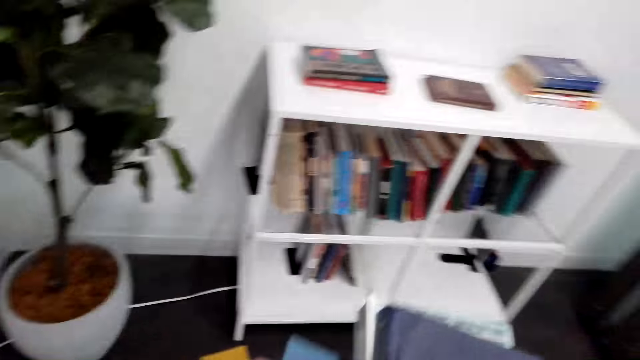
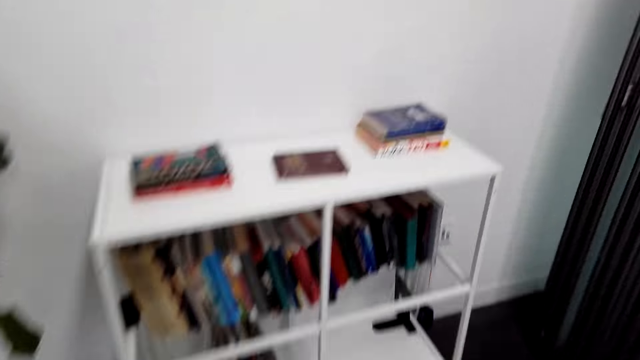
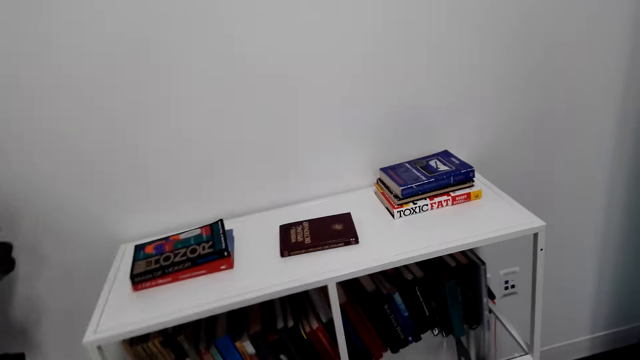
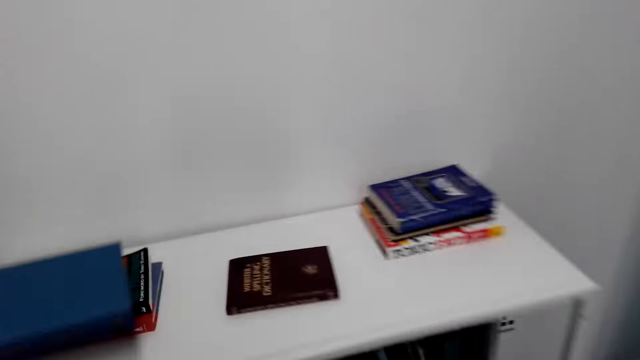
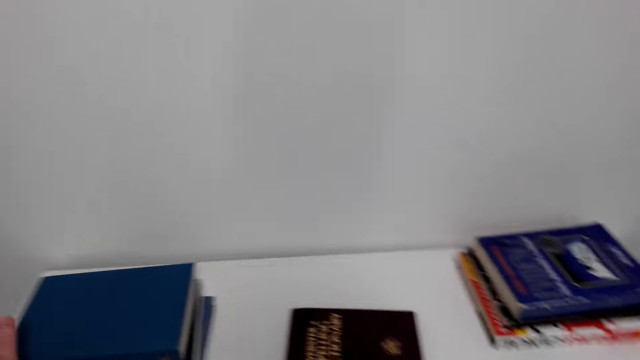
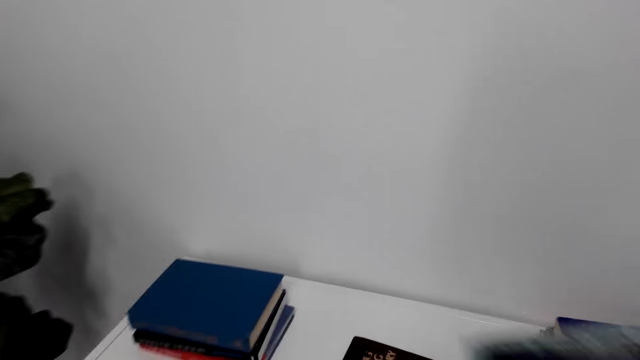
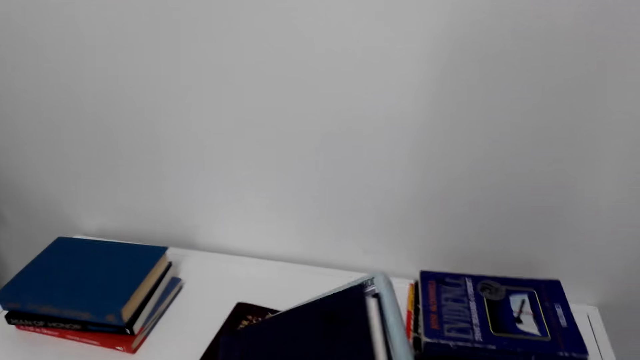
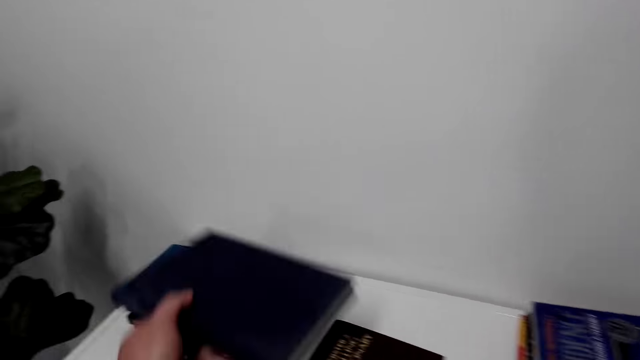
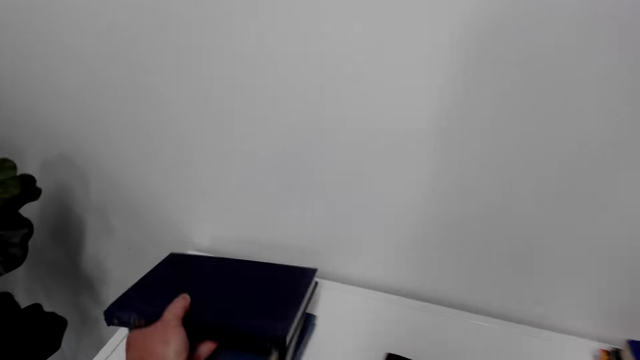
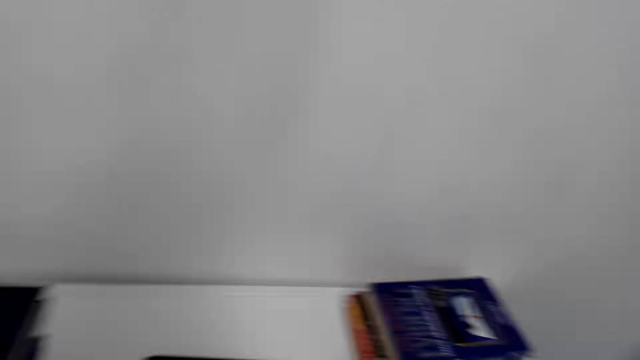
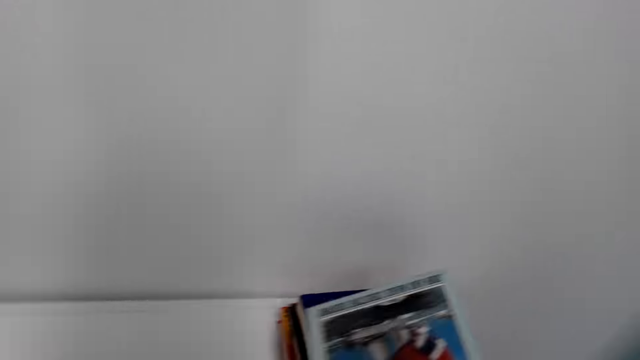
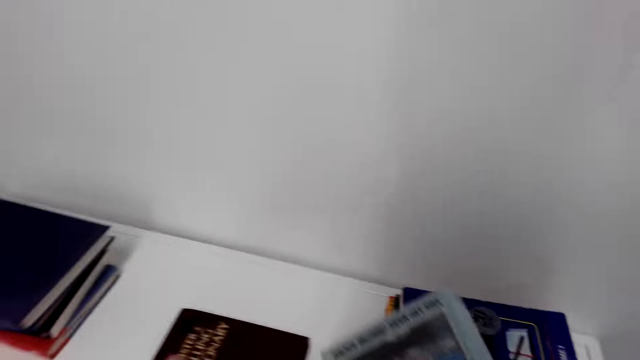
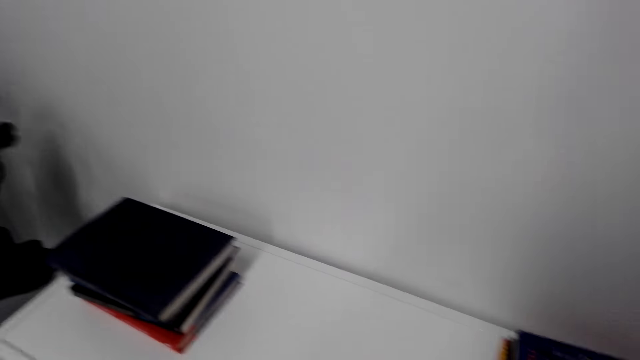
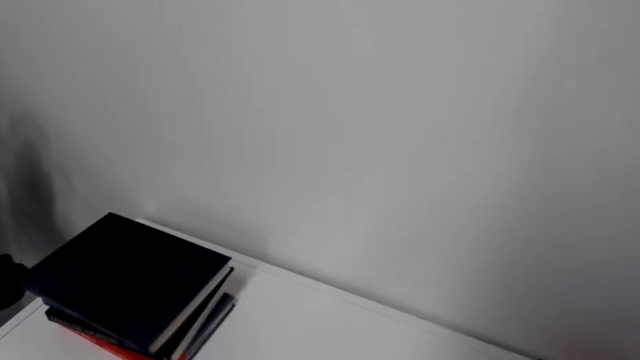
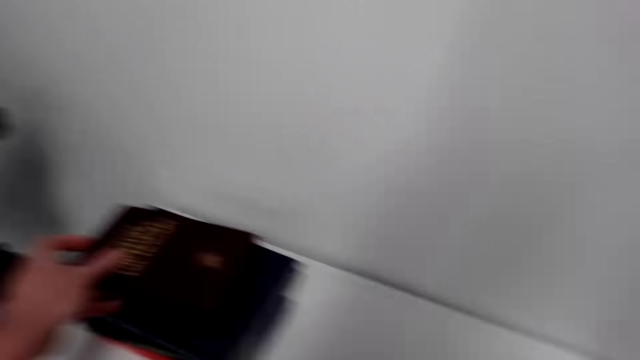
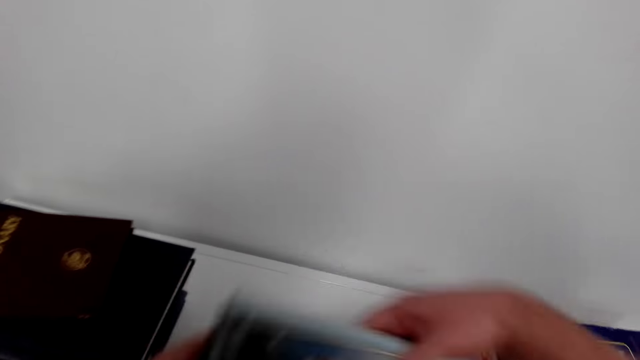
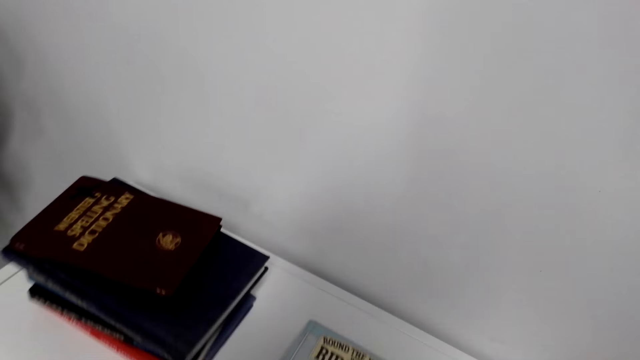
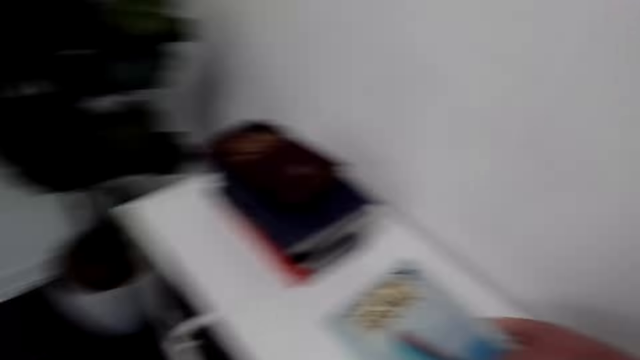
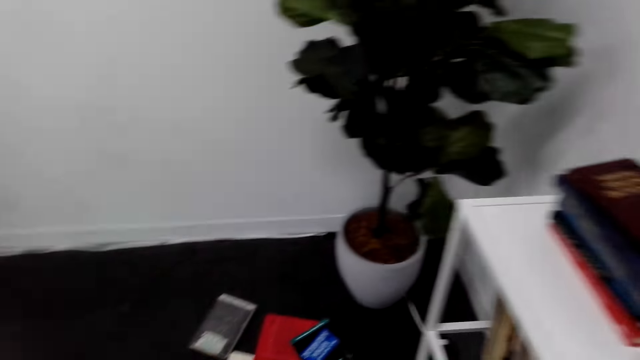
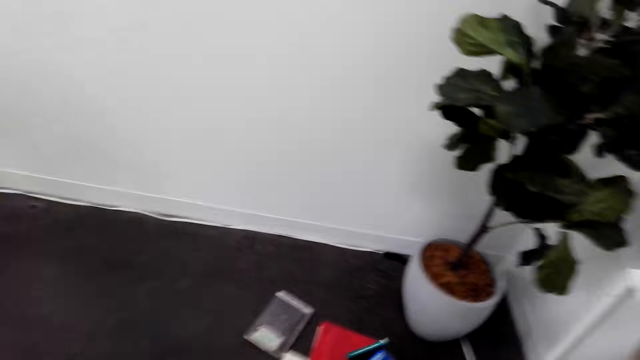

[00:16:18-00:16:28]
The camera wearer turns around the bookshop. They put the books on top of the shelf and pile the books on the shelf.

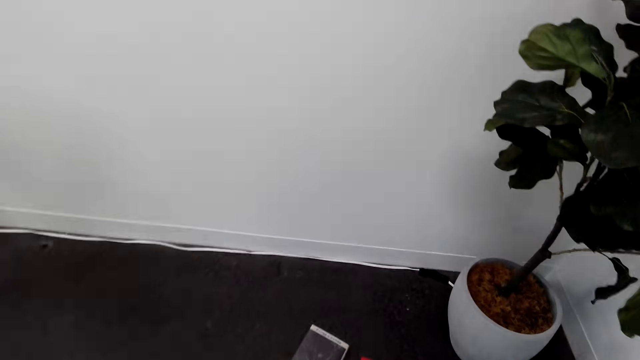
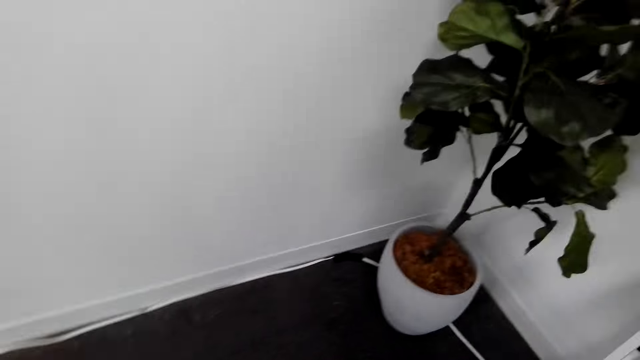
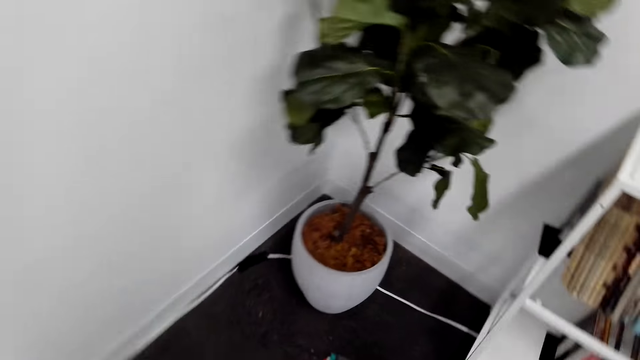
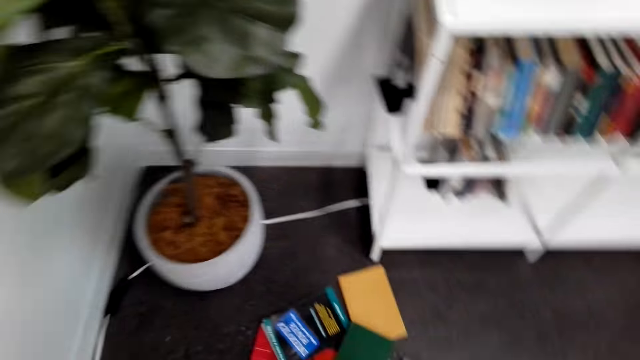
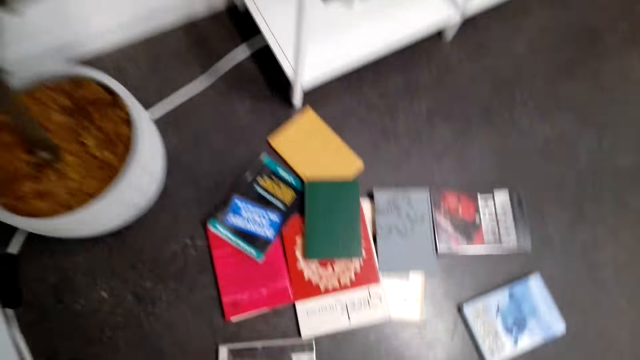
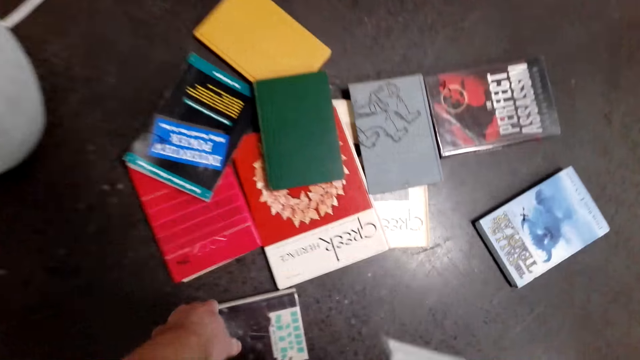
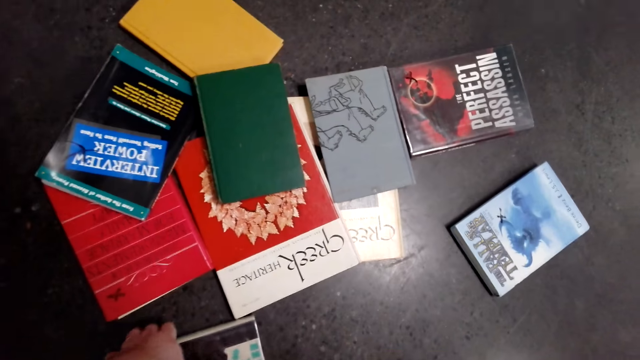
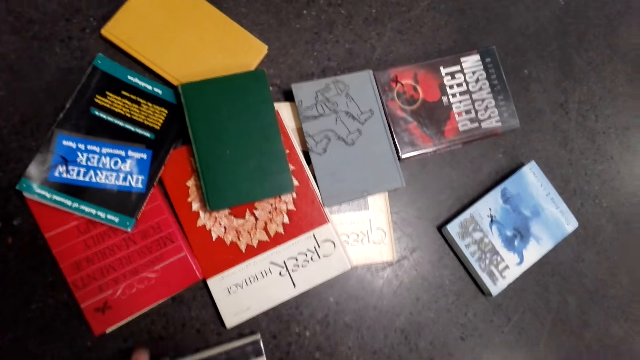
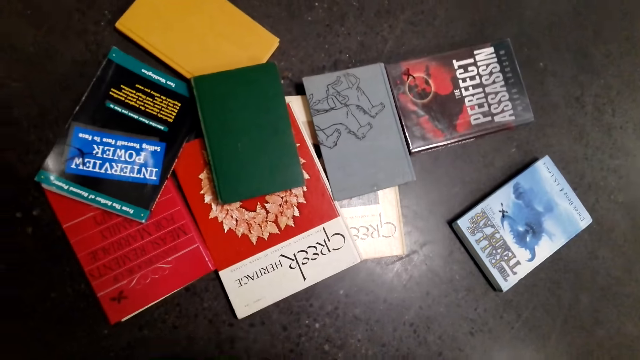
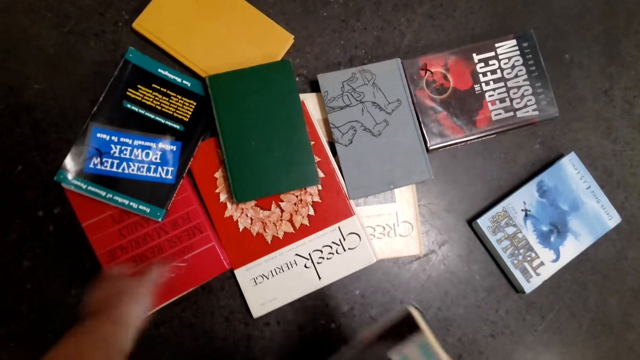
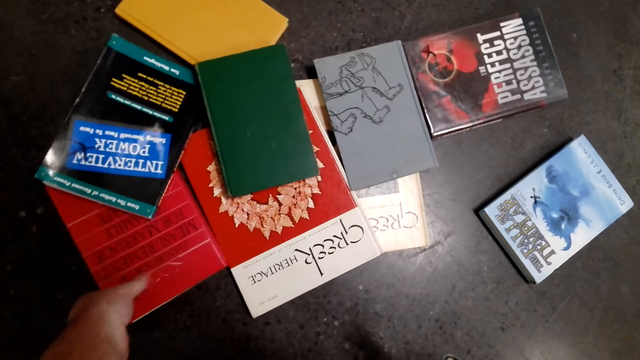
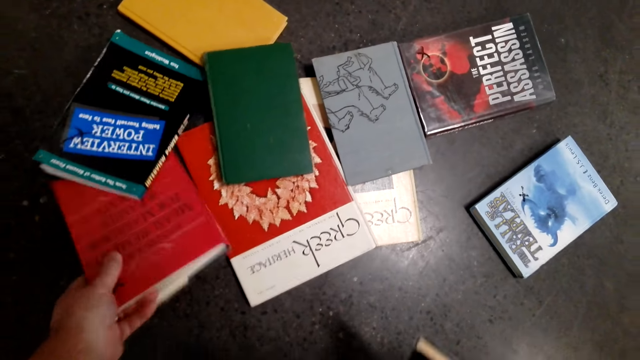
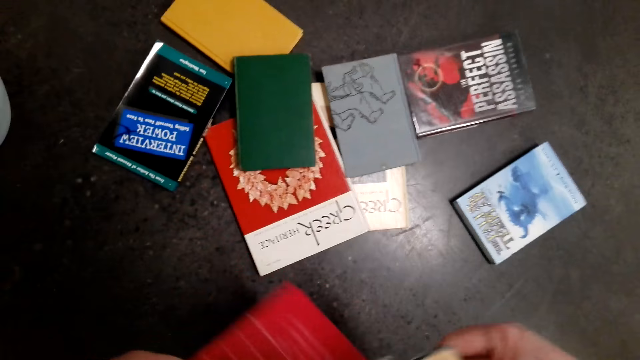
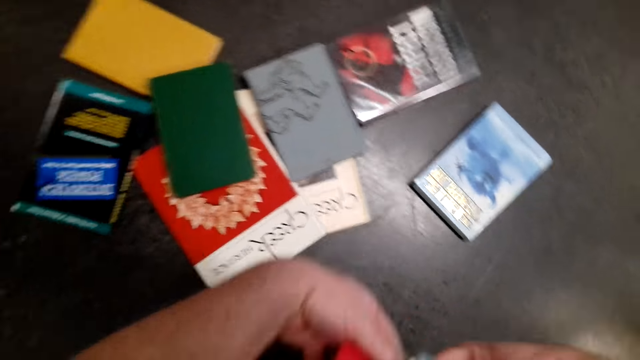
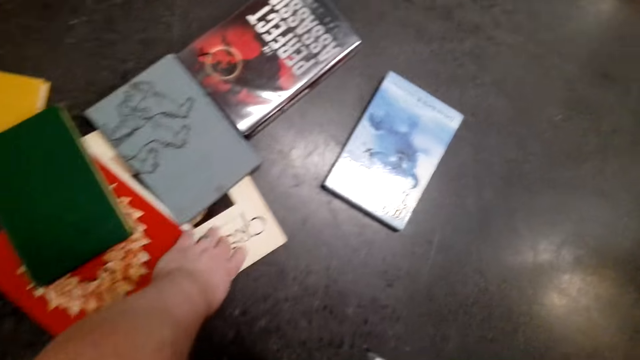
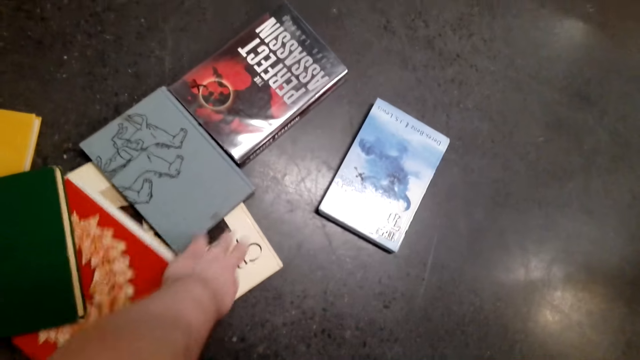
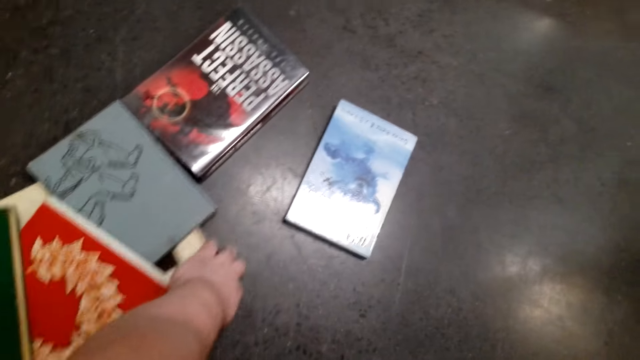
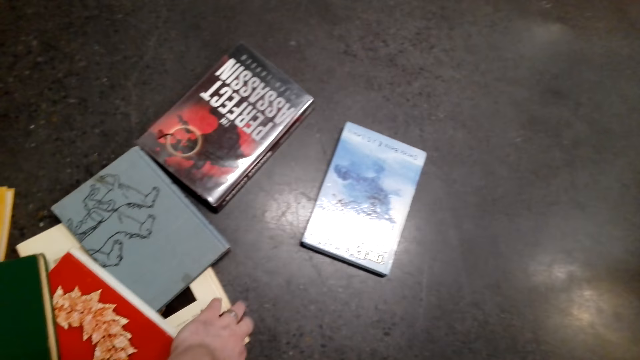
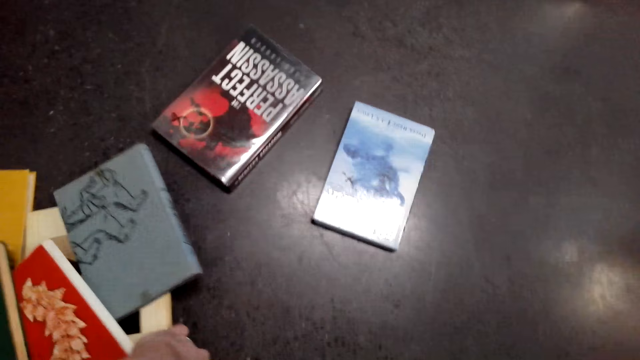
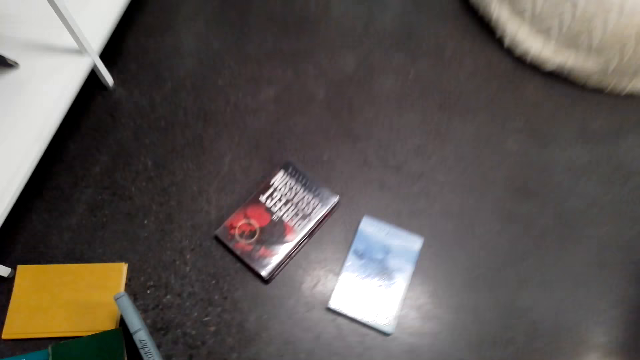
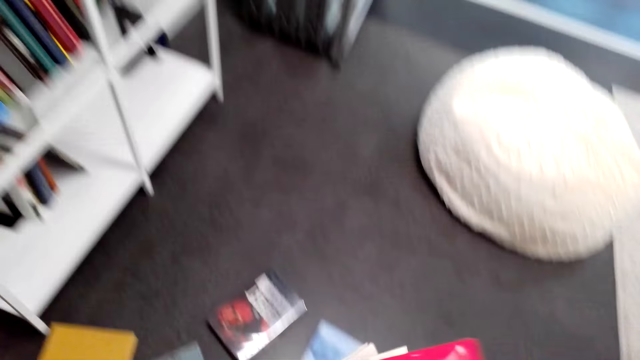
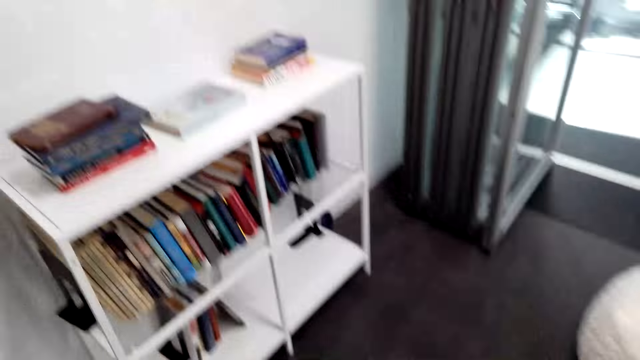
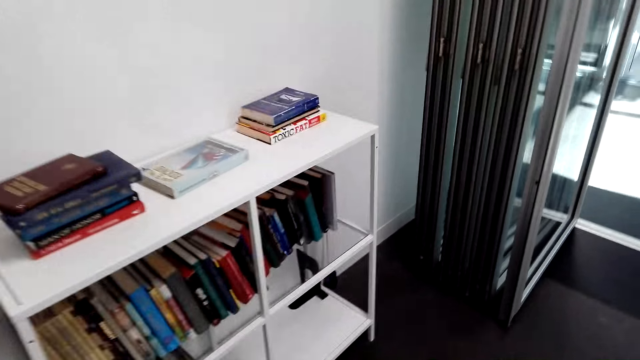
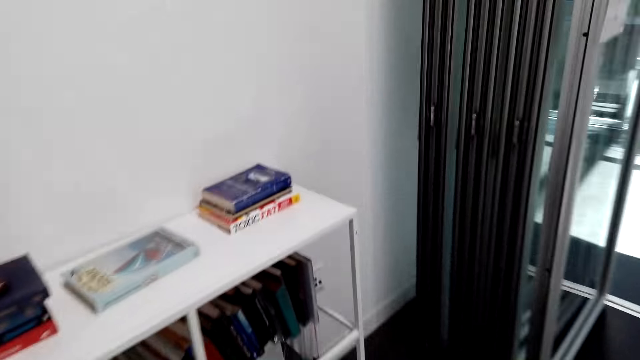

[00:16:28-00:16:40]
The camera wearer picks books from the floor. They pick a book. They pick the book again.
